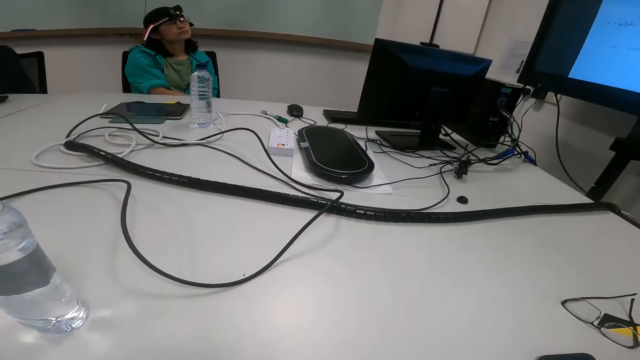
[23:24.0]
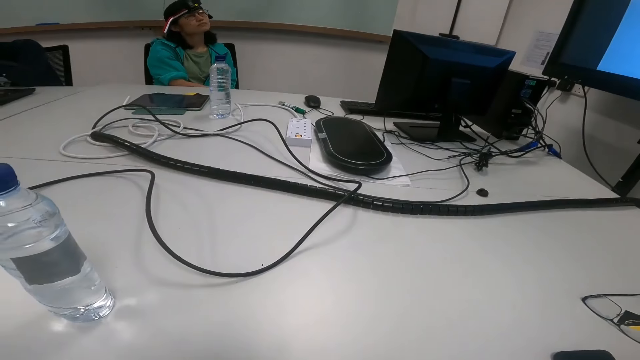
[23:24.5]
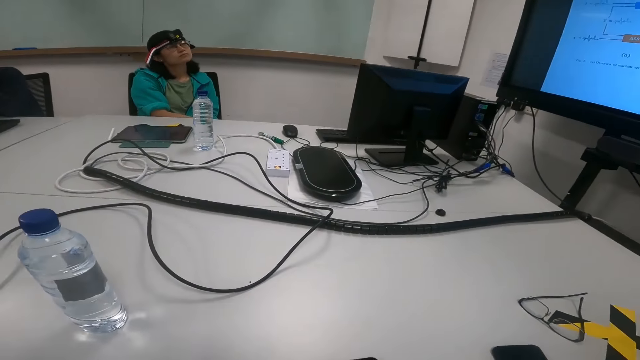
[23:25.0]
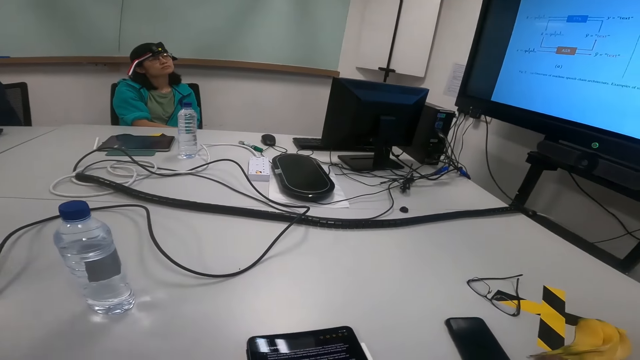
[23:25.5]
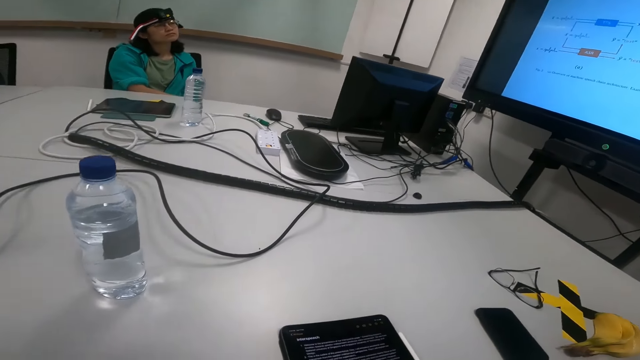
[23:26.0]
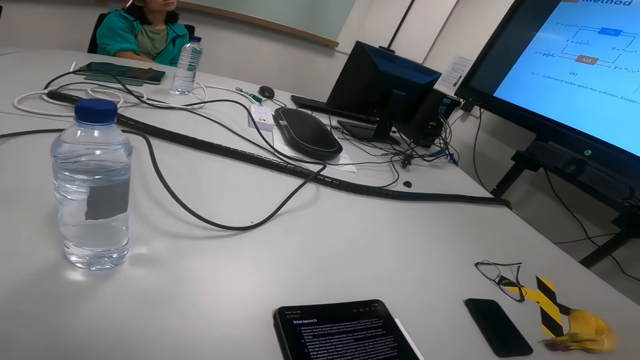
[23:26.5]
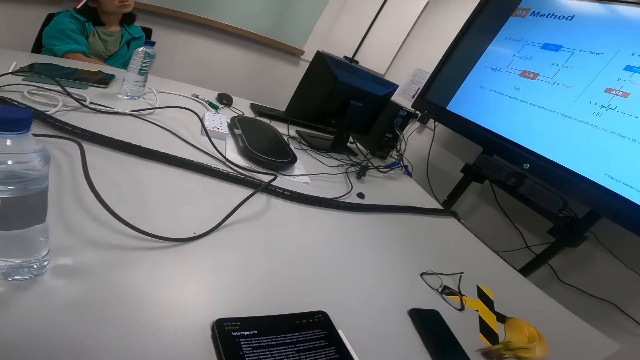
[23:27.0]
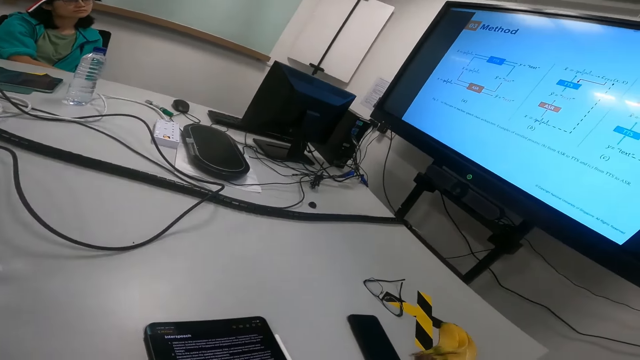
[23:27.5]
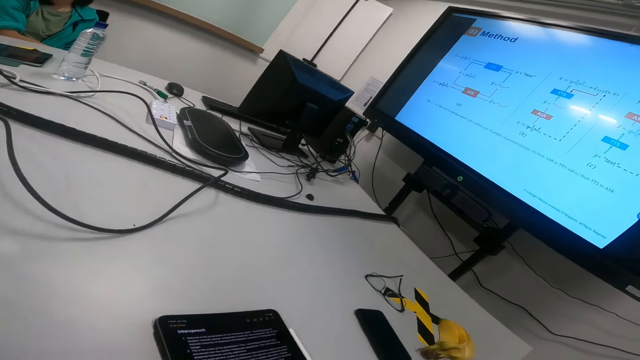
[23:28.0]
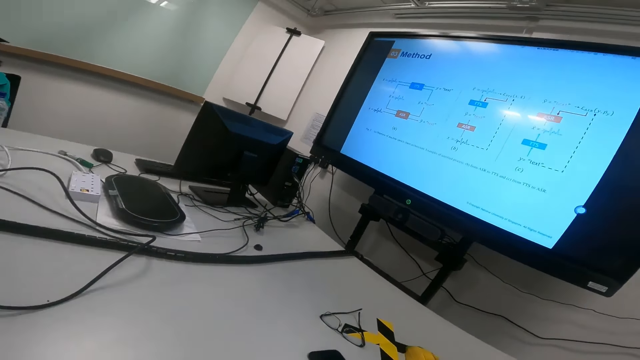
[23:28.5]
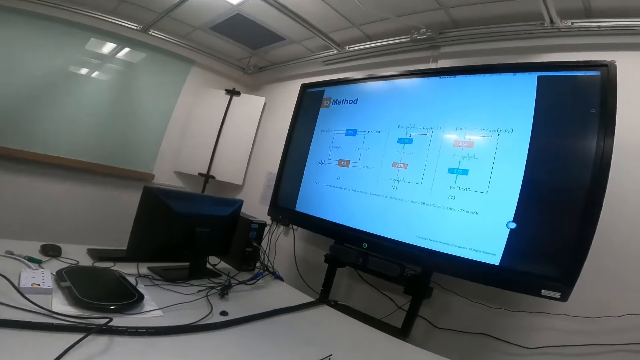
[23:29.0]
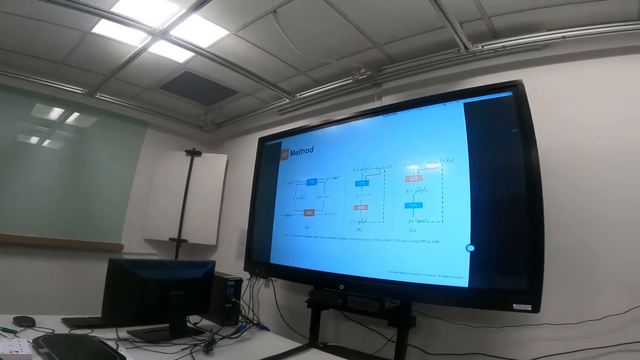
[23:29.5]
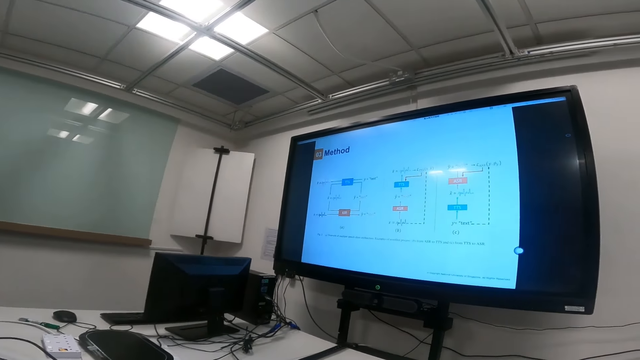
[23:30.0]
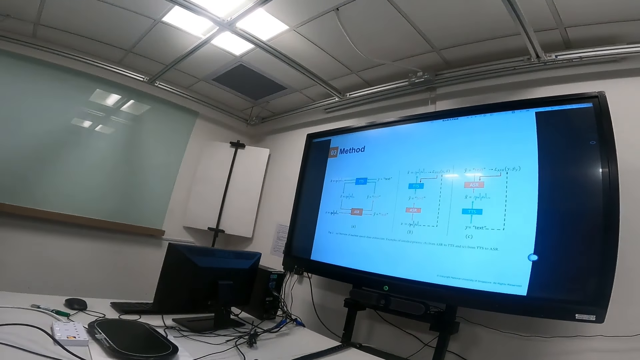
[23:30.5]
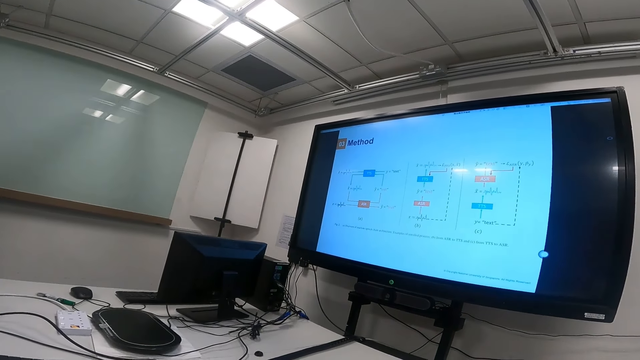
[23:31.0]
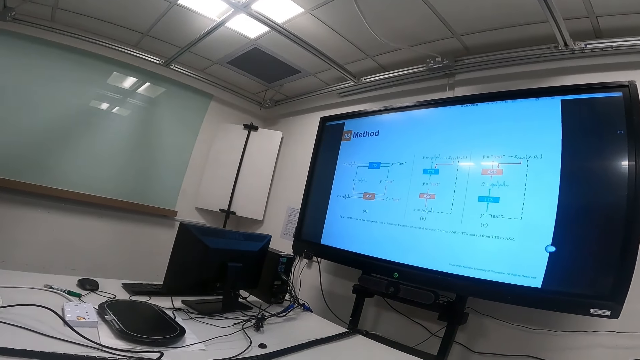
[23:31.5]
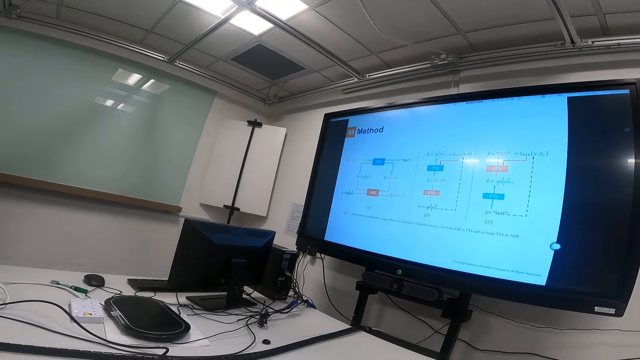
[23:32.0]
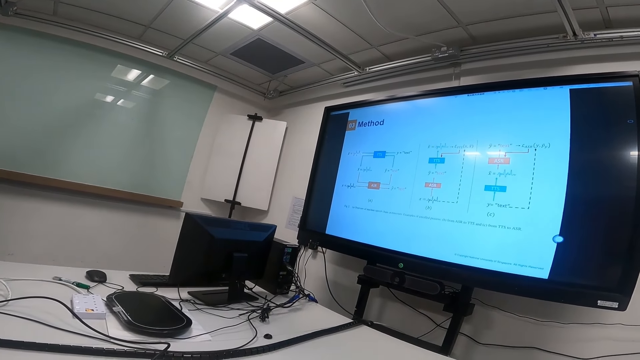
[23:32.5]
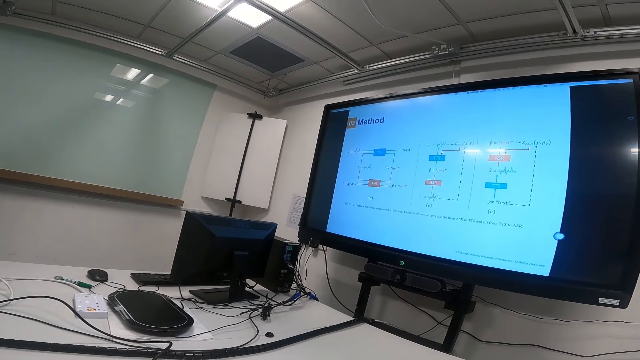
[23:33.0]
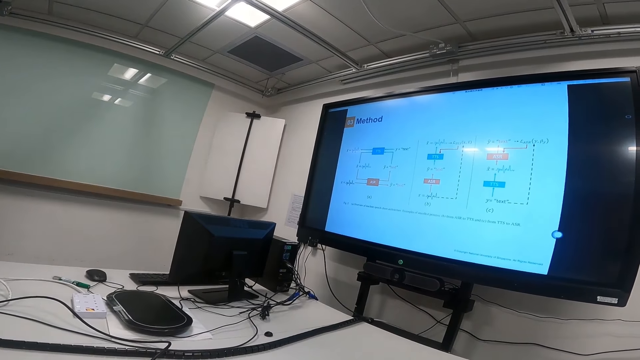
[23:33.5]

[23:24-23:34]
The camera wearer looks at the table. They read on the tablet. They look at the screen.

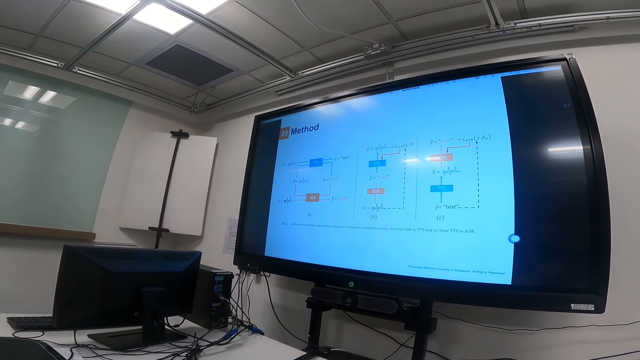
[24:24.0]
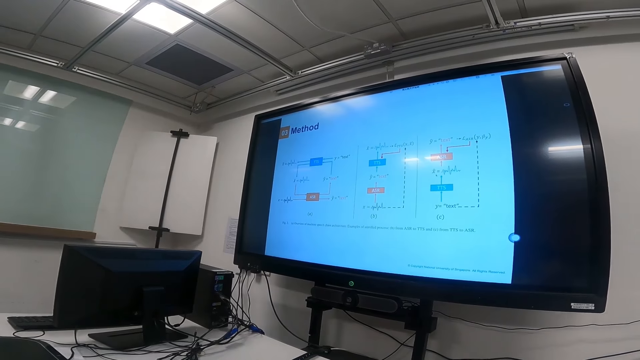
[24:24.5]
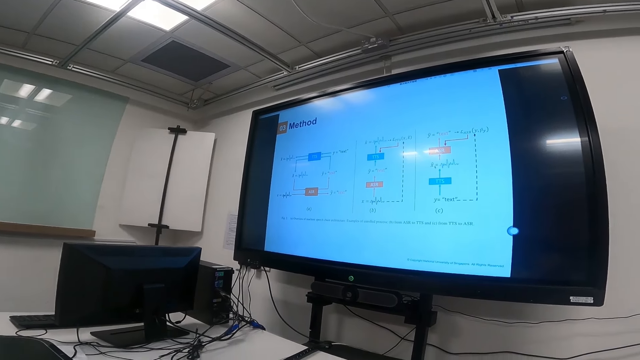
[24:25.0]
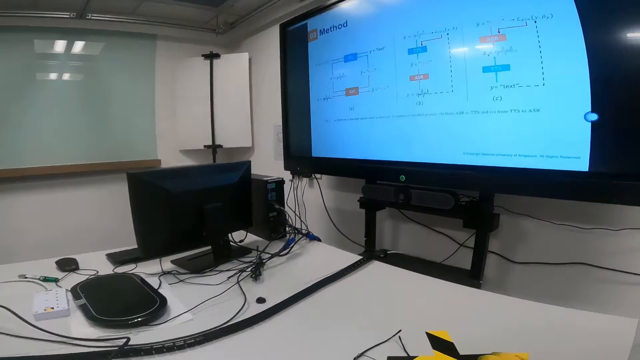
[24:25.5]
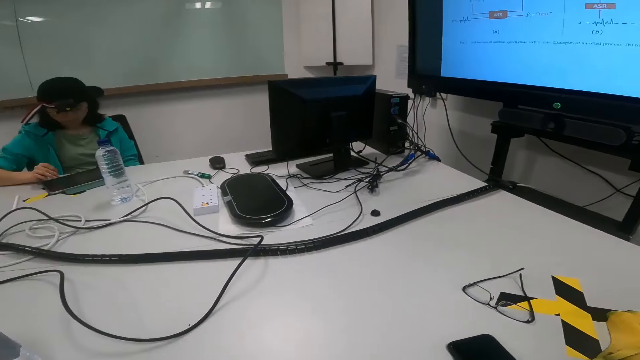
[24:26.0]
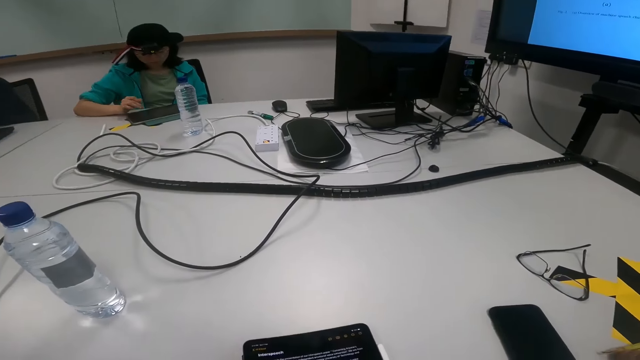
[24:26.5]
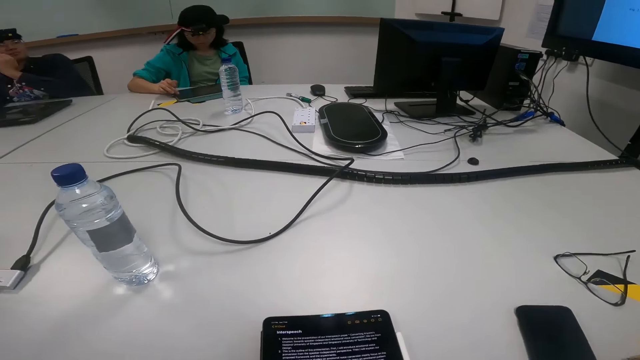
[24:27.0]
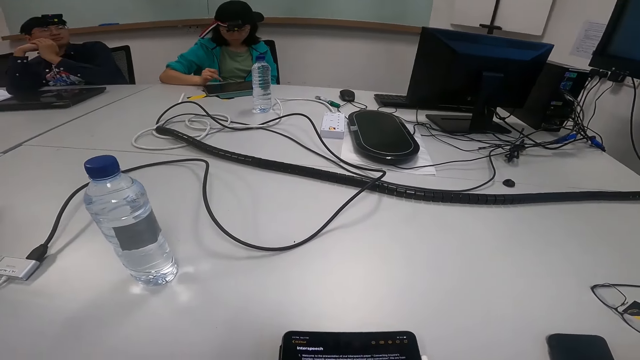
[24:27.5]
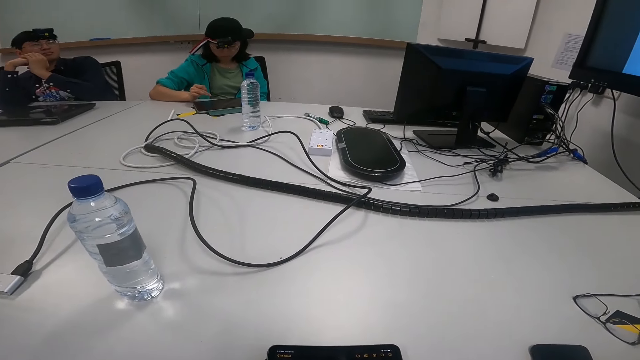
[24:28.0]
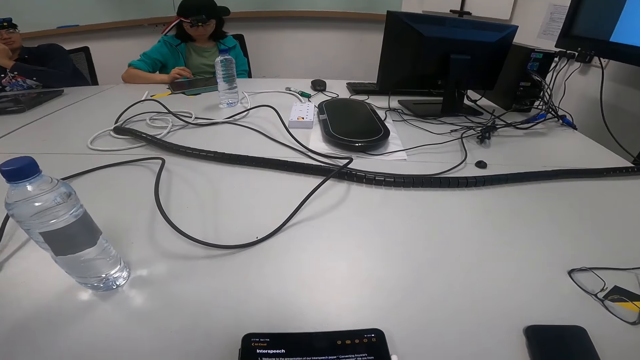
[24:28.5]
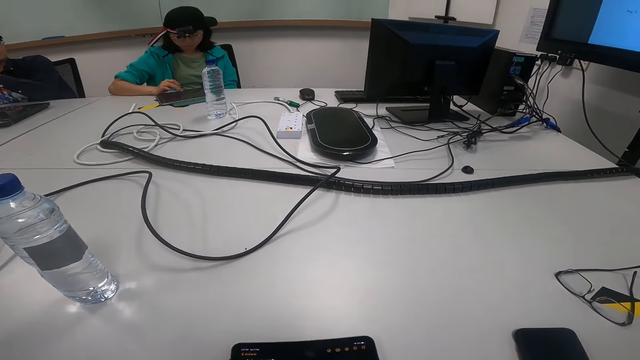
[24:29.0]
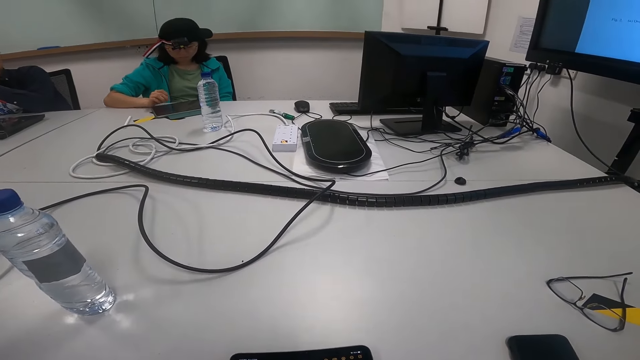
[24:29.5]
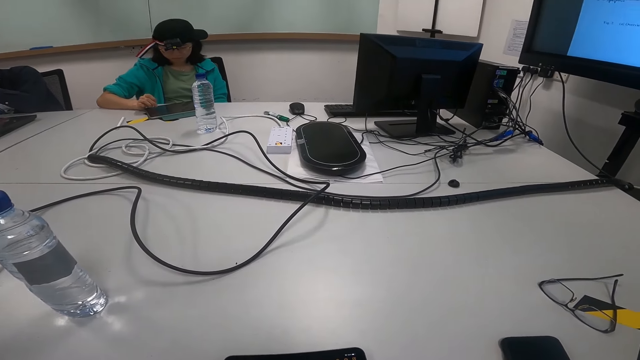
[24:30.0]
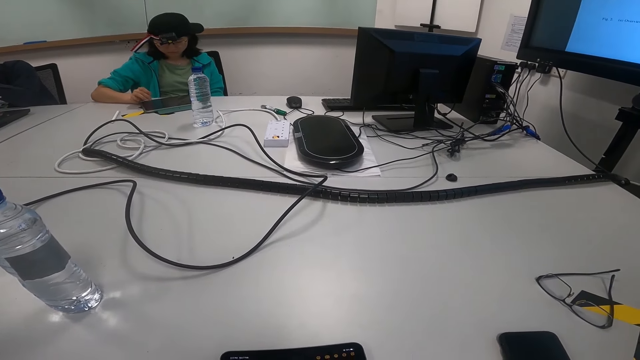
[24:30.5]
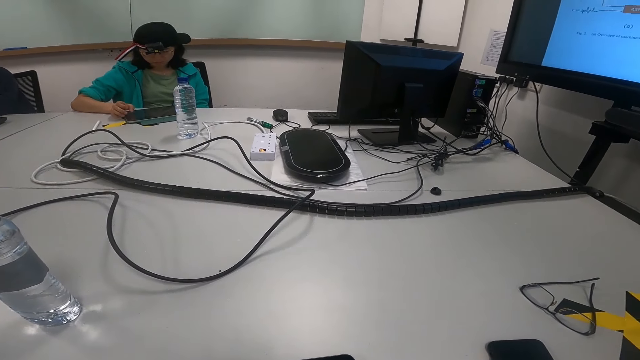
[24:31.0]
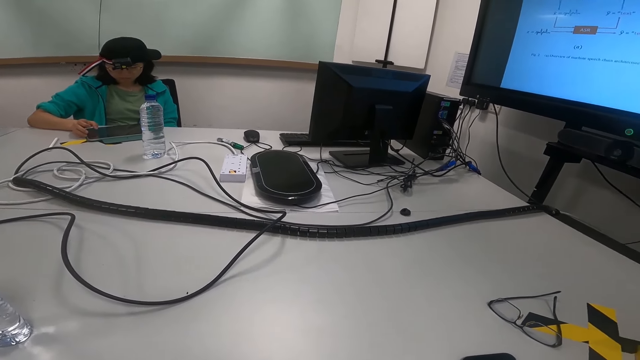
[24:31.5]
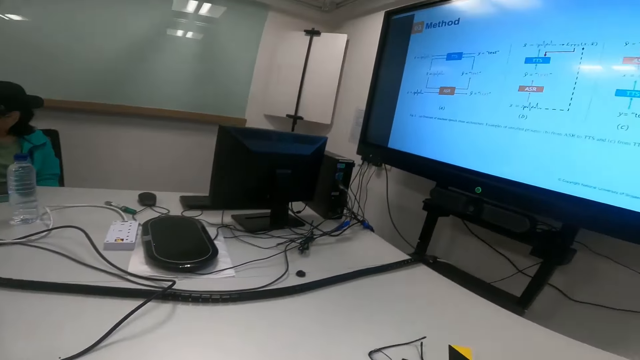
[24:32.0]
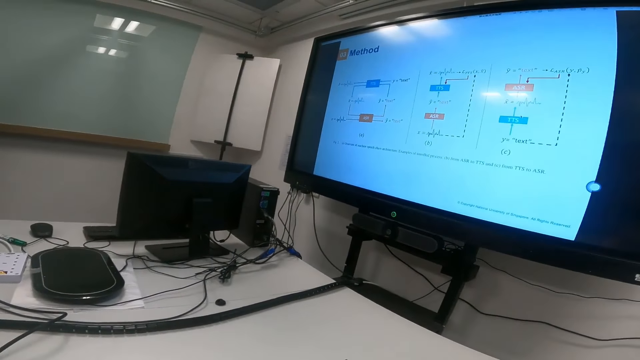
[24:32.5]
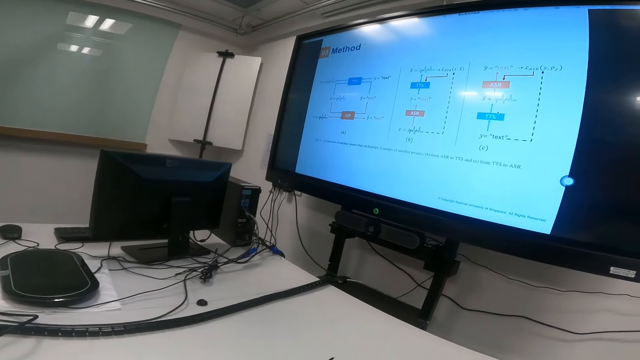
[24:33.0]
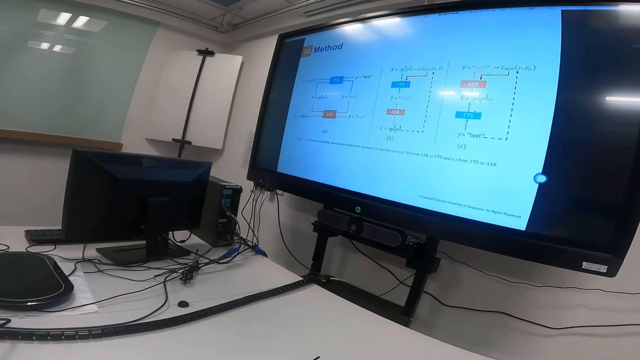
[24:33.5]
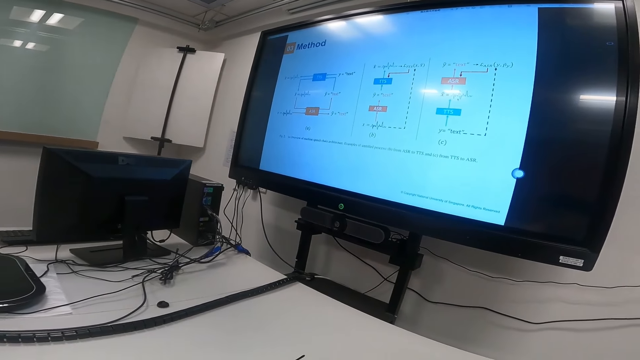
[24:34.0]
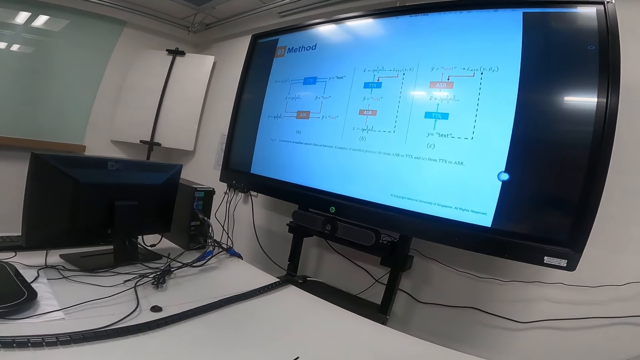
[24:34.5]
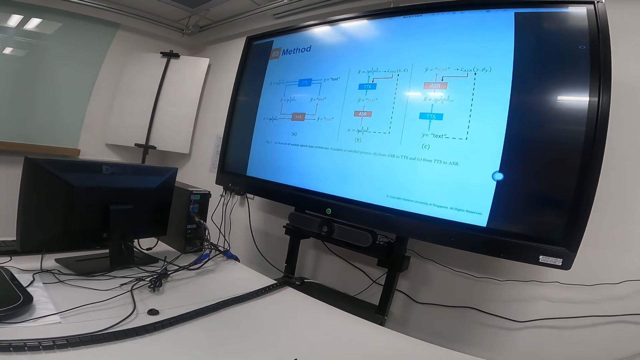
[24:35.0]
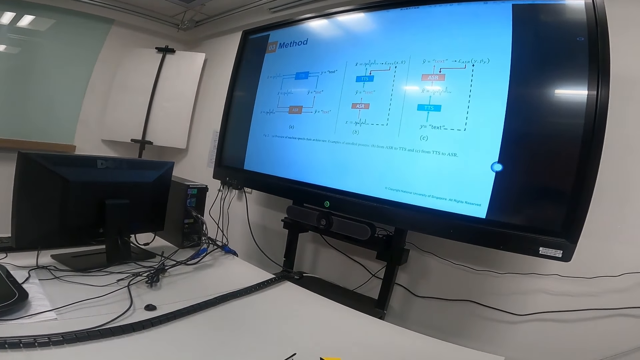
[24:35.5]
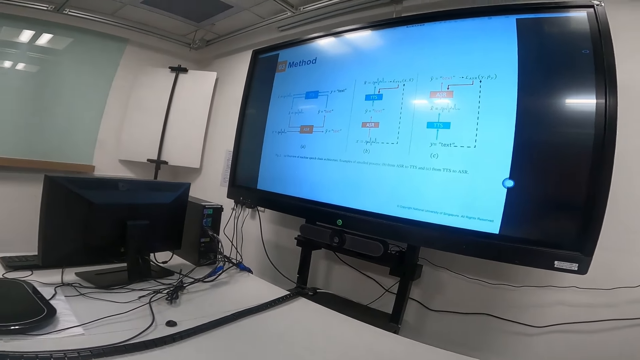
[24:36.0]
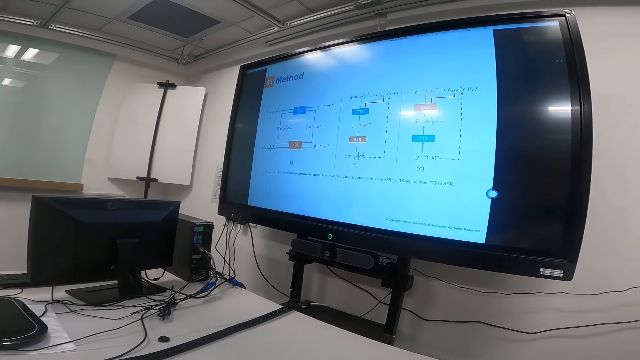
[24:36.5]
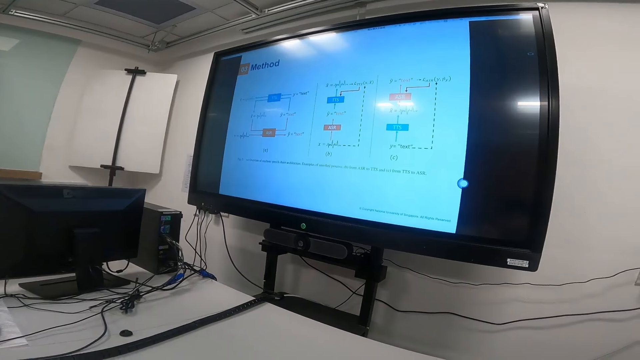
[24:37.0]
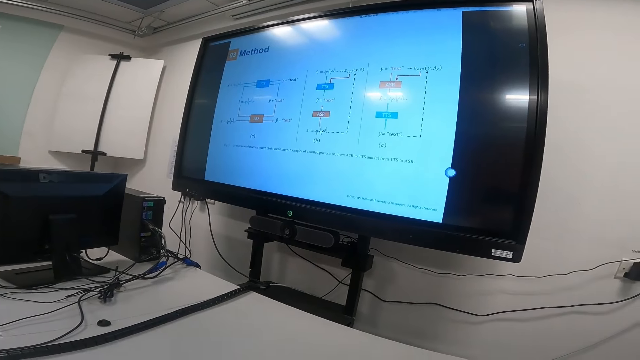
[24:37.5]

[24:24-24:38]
A woman scrolls the tablet. The woman types on the laptop. The camera wearer reads on the tablet. They look at the screen.
